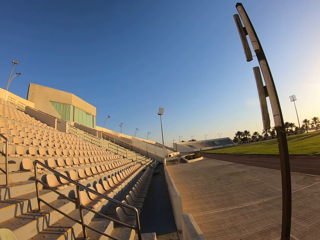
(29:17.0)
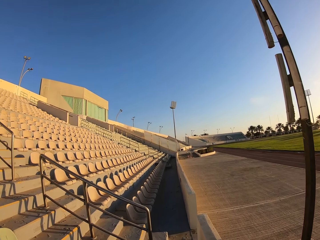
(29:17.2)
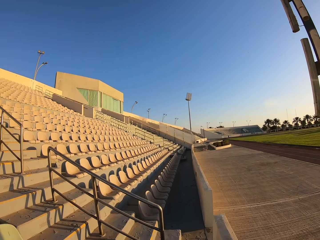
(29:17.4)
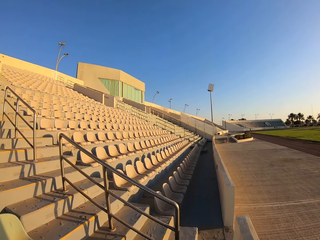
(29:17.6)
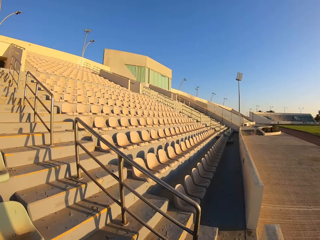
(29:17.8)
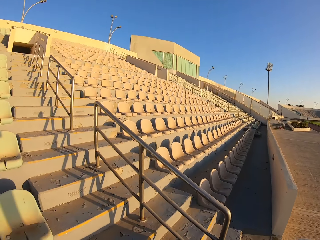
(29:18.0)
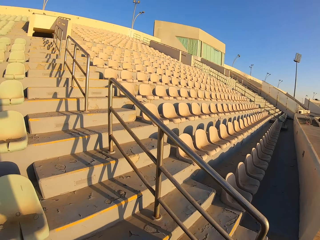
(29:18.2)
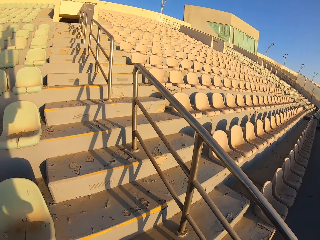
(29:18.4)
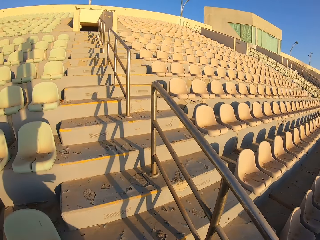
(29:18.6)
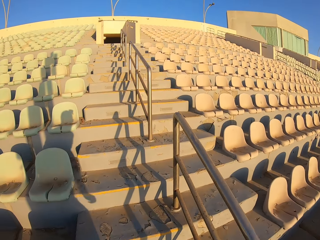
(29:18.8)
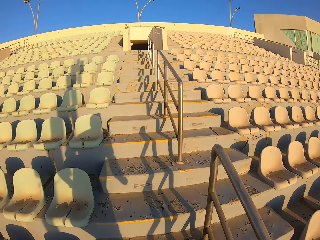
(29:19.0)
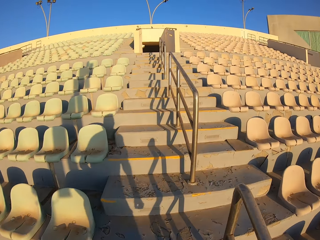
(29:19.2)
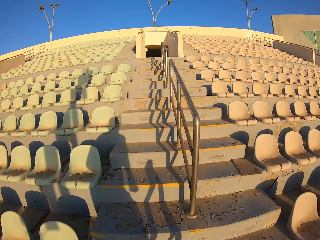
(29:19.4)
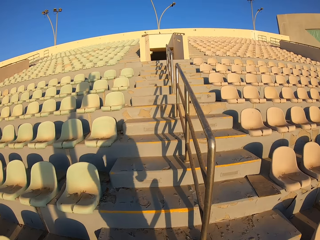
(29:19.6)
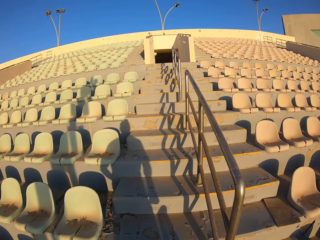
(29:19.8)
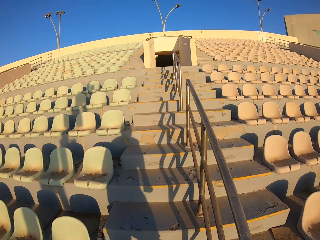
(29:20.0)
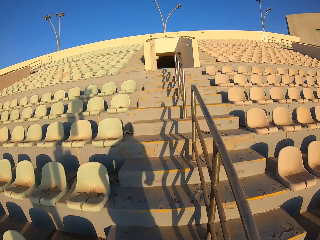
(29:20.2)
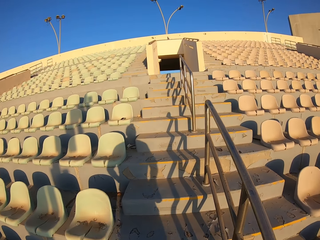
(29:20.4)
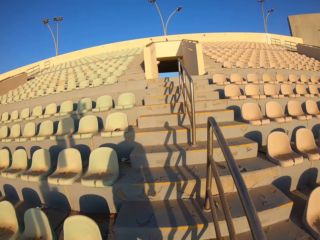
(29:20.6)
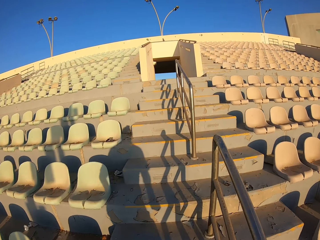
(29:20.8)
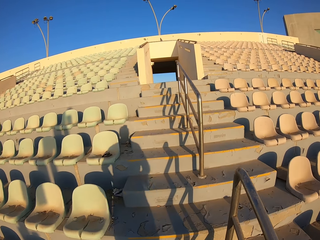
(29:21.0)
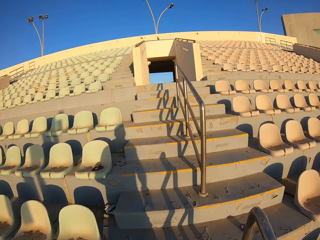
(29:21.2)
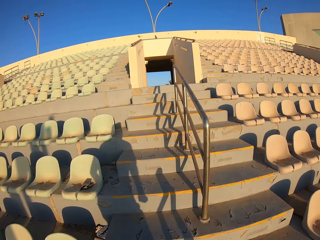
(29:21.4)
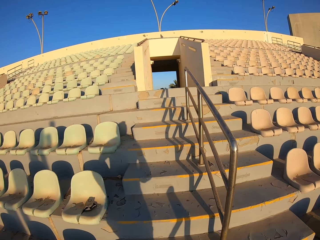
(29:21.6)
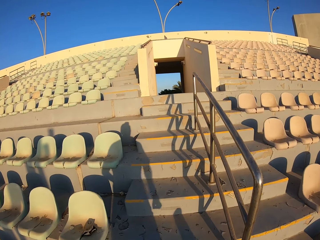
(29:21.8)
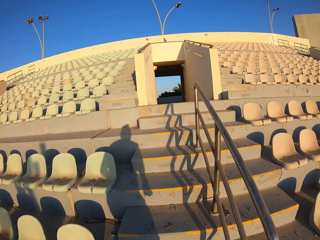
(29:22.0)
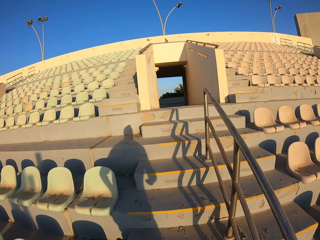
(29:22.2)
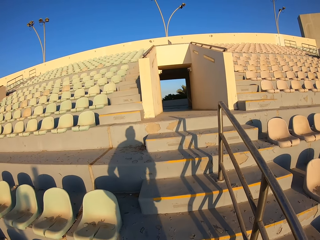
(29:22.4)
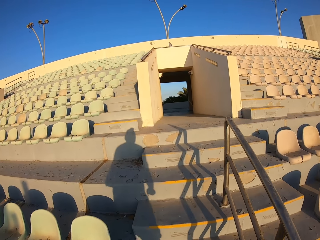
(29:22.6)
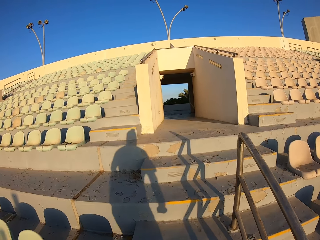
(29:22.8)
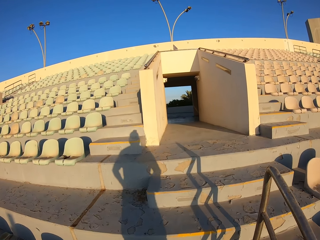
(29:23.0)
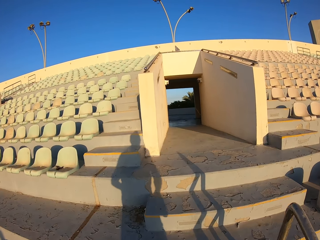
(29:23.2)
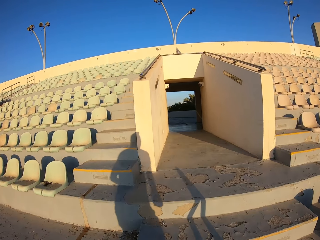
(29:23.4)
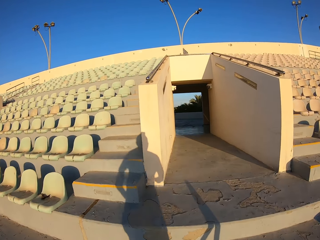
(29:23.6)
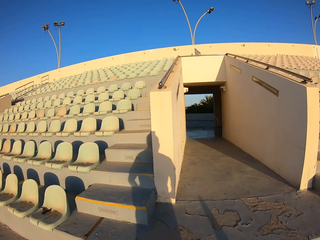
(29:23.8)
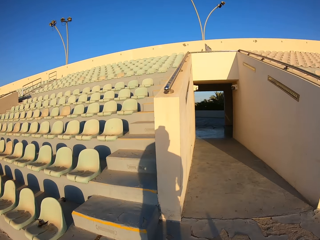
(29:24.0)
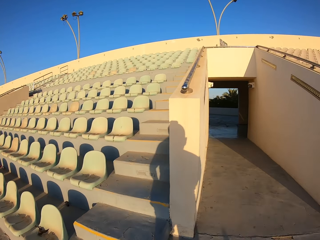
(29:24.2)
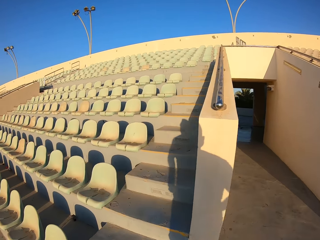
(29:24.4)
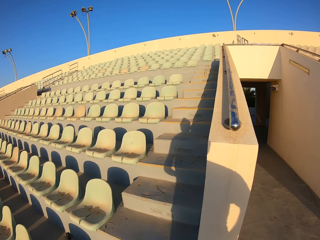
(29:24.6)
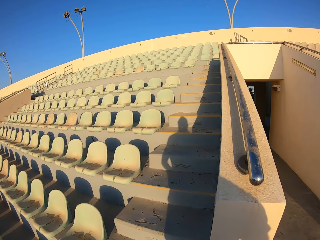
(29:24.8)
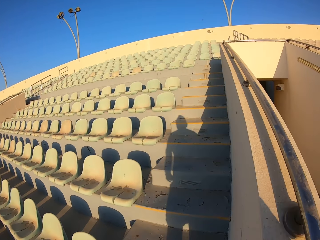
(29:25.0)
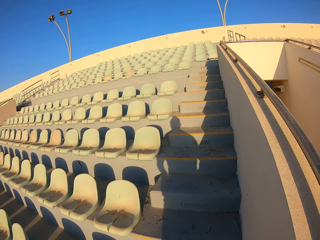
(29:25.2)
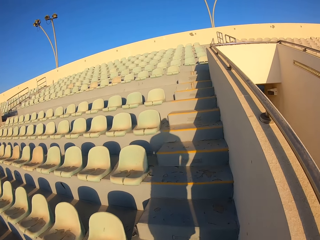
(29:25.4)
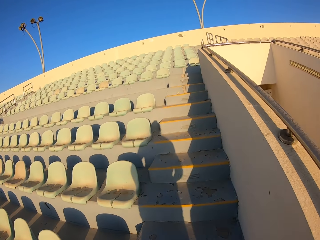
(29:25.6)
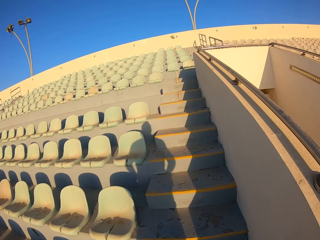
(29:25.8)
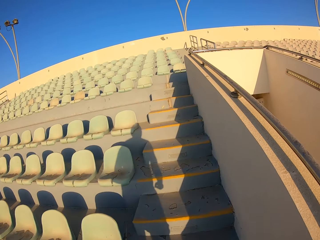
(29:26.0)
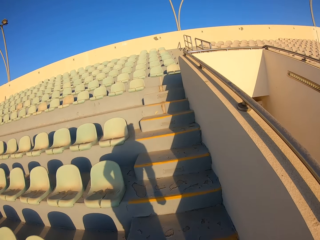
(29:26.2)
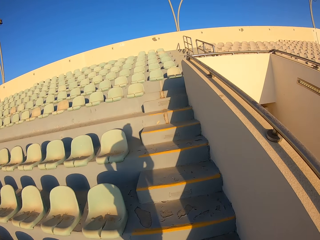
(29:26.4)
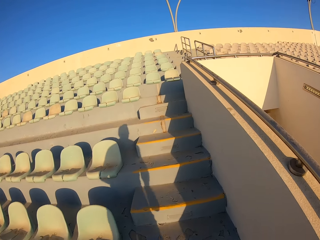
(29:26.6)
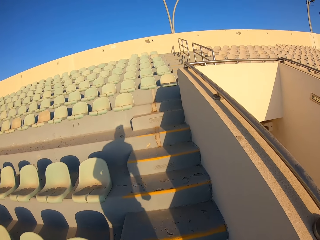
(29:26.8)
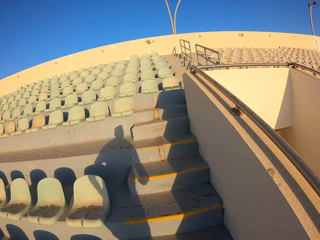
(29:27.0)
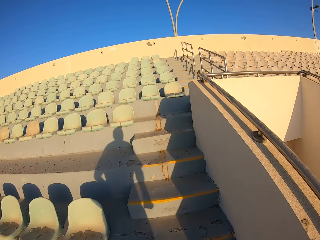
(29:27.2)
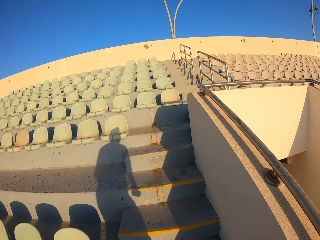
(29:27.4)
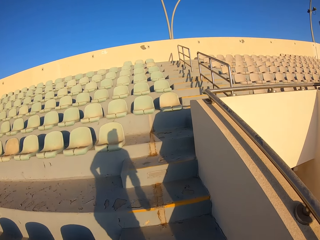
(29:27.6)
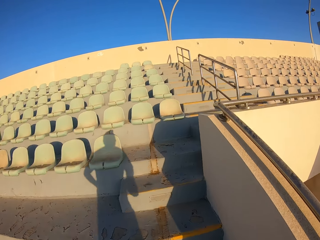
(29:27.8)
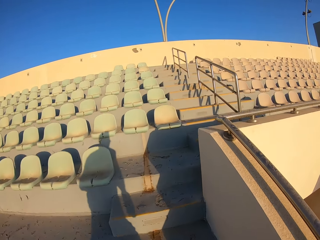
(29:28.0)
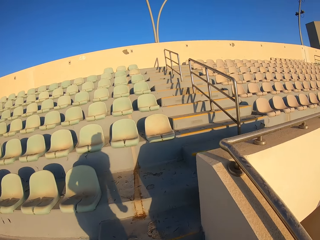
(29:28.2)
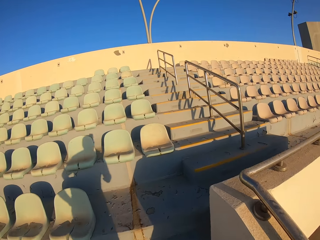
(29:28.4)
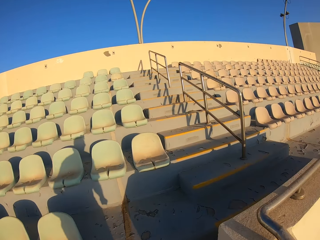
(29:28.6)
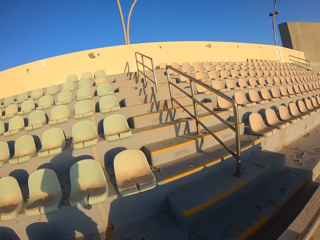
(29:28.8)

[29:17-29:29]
The camera wearer jogs up the stairs.

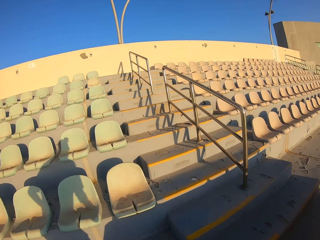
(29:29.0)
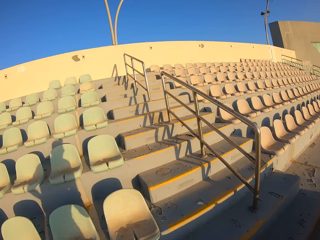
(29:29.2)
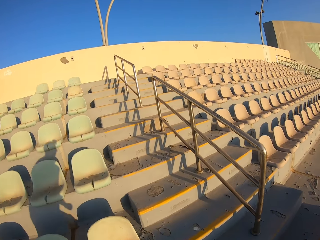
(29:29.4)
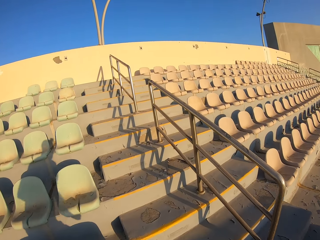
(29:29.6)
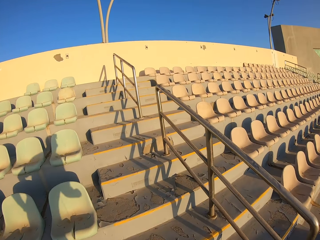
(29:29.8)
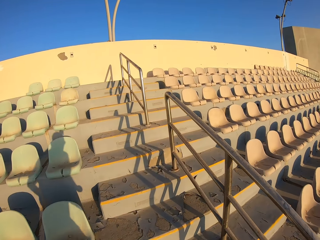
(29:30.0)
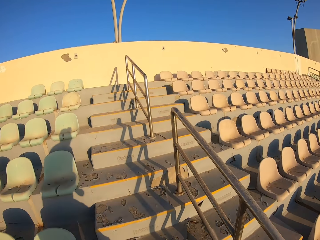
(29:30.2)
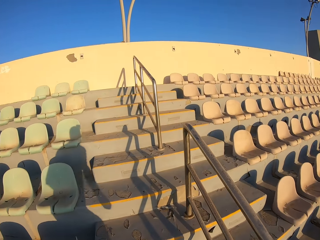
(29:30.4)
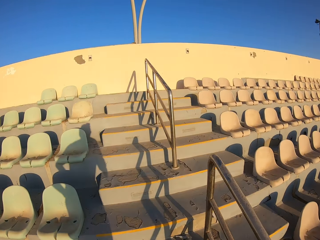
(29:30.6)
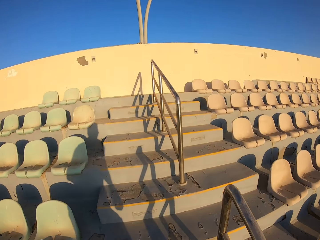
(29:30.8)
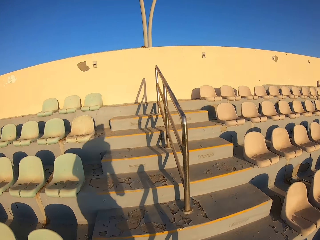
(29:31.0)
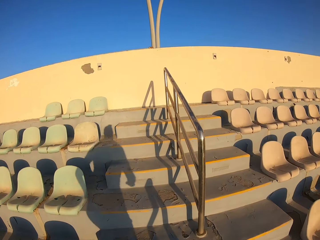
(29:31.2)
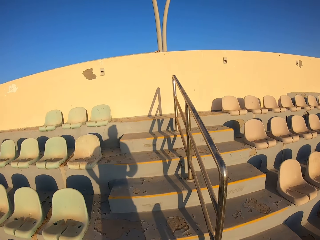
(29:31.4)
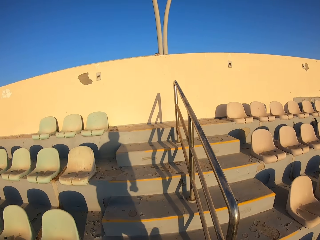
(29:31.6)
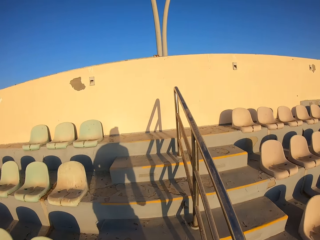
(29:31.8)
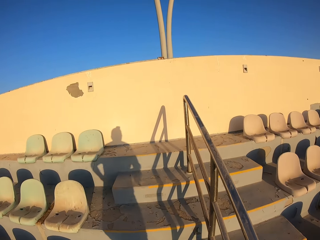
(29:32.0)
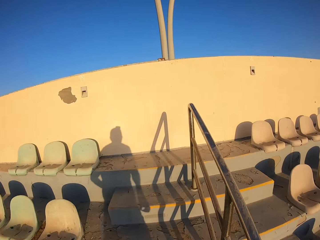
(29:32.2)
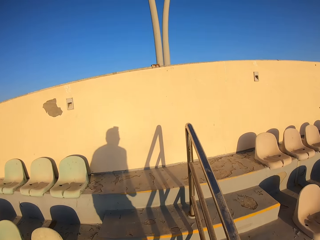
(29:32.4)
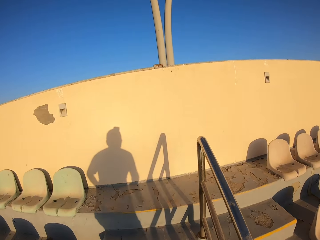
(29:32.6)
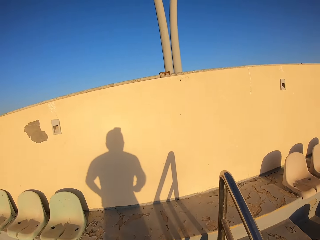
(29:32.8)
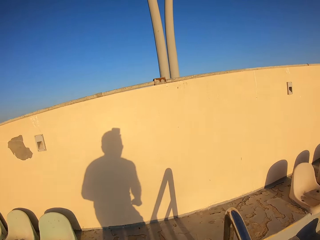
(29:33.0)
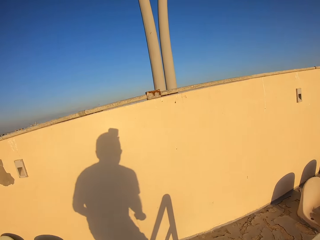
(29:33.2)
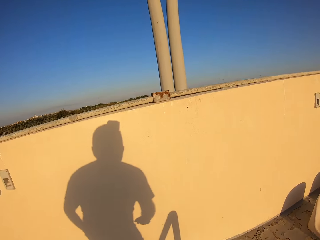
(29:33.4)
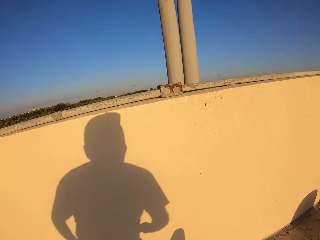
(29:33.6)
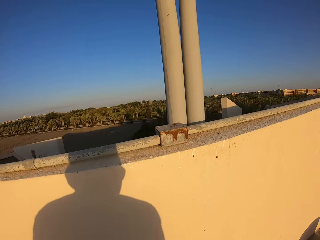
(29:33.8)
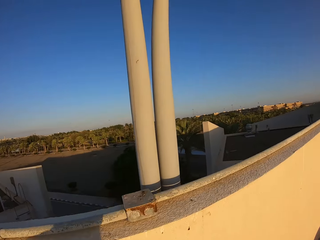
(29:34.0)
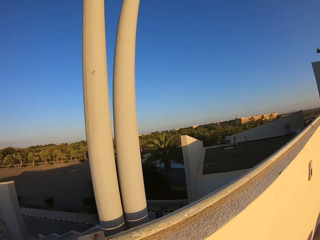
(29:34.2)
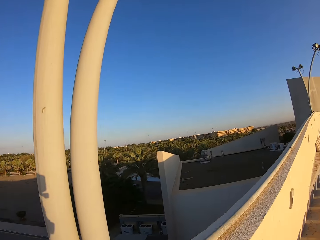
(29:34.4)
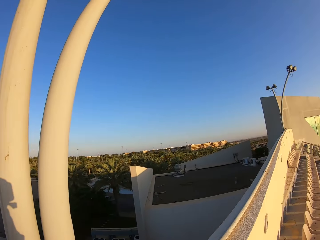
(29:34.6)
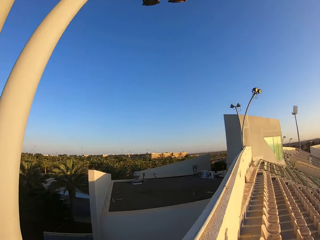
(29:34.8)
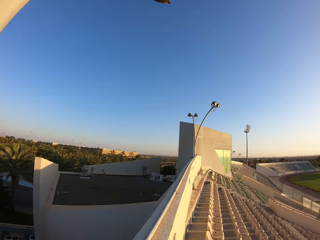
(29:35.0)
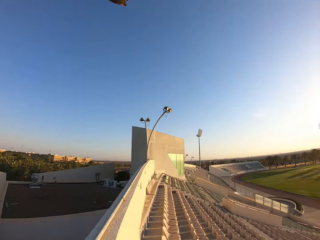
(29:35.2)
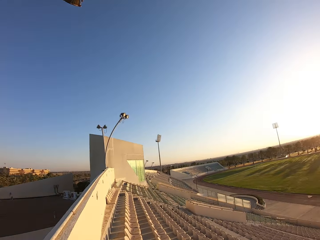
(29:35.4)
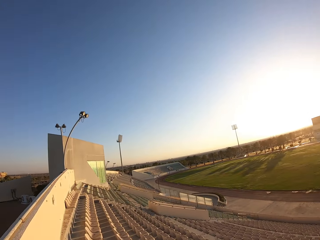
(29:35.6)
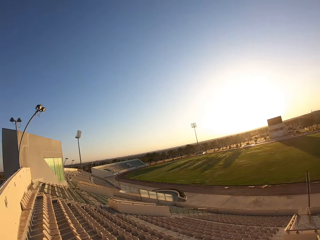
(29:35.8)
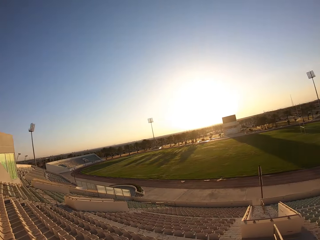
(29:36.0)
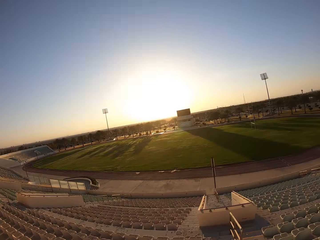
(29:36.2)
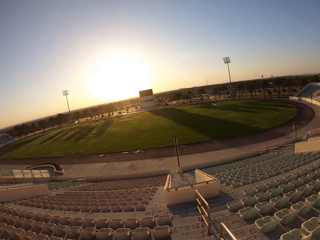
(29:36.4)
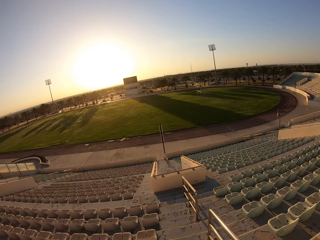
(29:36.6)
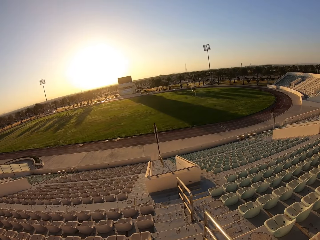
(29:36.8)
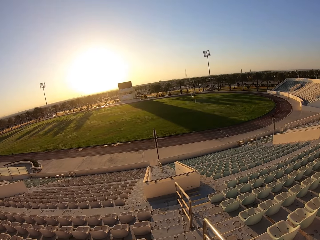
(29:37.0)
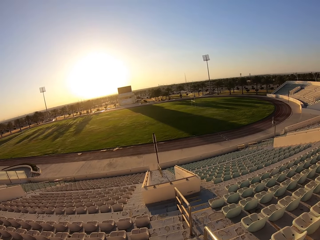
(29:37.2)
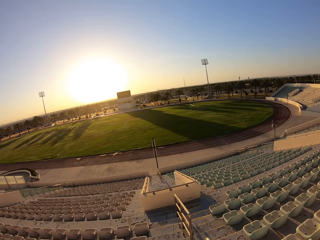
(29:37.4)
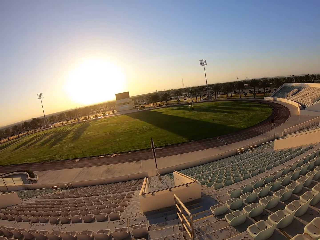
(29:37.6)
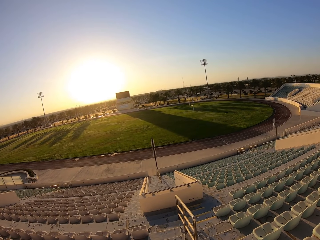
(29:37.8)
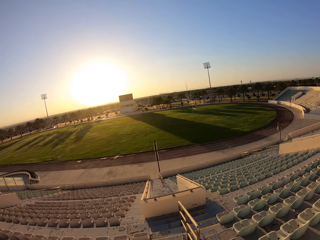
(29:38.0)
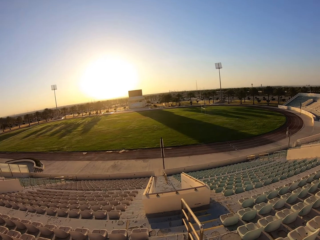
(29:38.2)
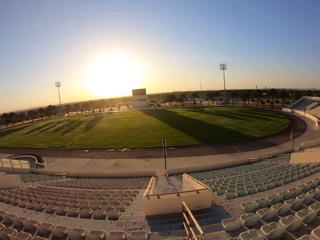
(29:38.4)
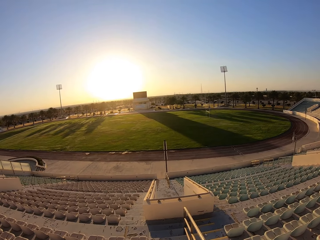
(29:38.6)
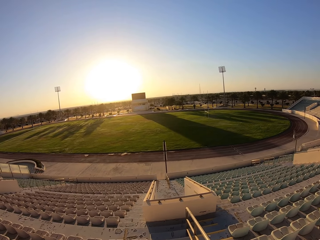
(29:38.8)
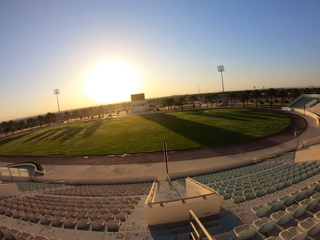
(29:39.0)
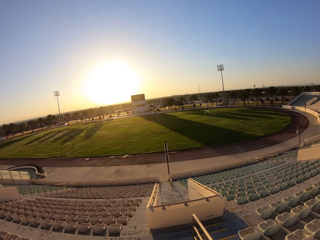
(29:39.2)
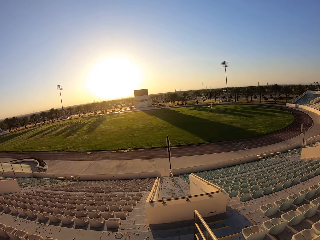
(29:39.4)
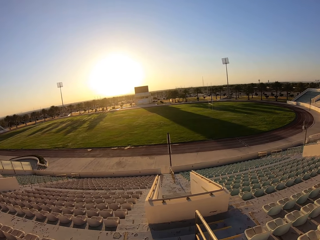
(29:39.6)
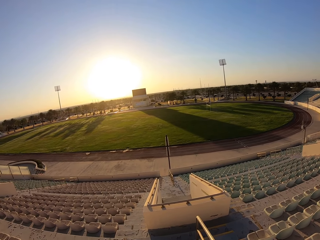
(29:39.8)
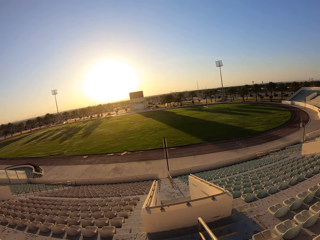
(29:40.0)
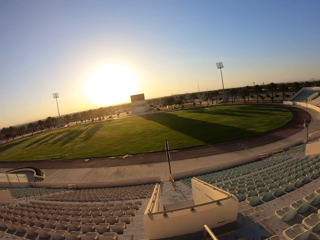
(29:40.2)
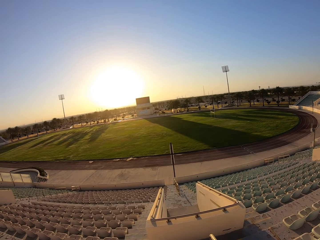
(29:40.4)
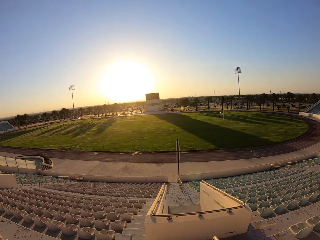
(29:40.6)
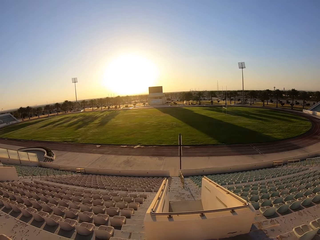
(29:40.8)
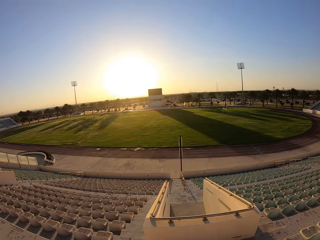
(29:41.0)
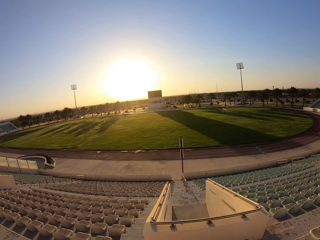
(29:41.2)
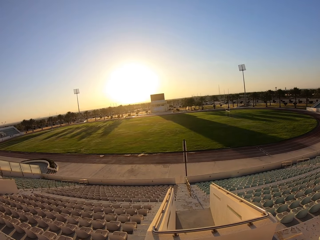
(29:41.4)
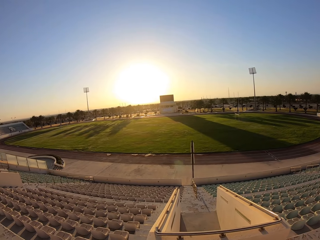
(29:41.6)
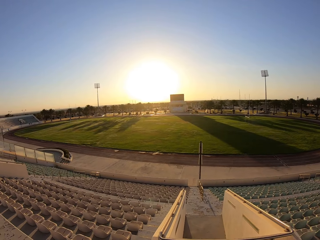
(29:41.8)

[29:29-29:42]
The camera wearer looks around the stadium. They jog down the stairs. They walk around the stadium.
